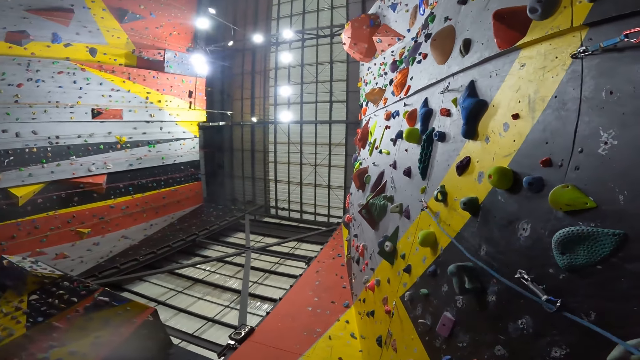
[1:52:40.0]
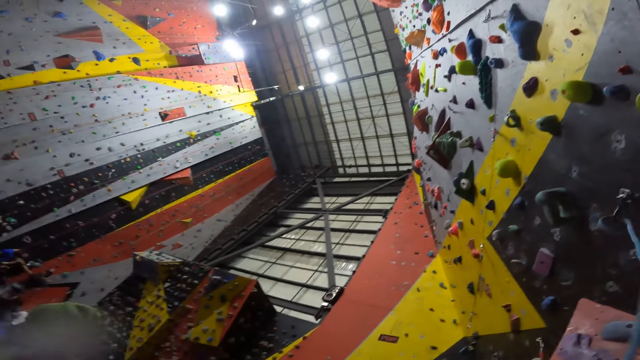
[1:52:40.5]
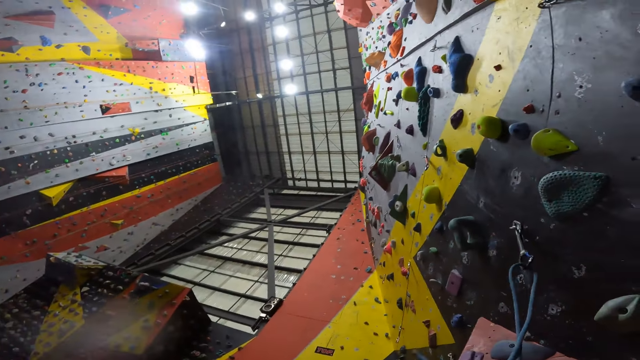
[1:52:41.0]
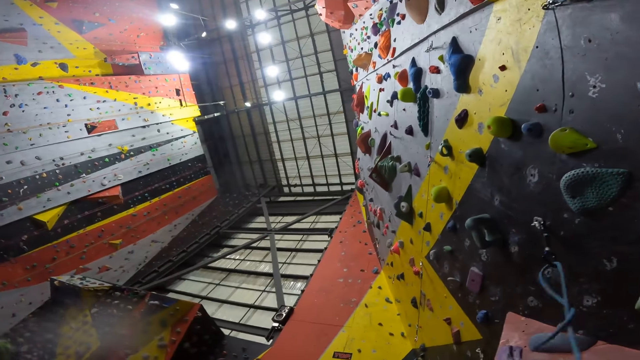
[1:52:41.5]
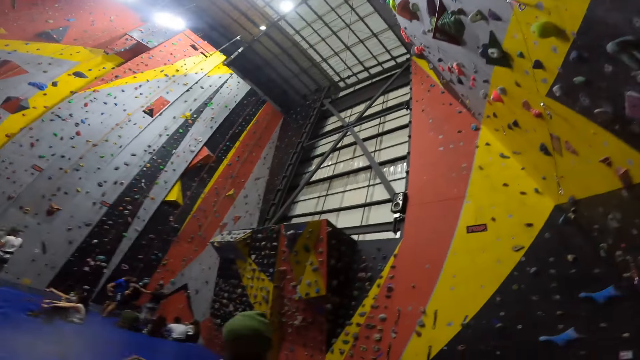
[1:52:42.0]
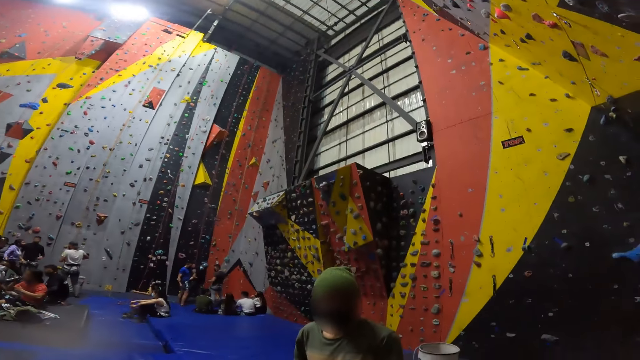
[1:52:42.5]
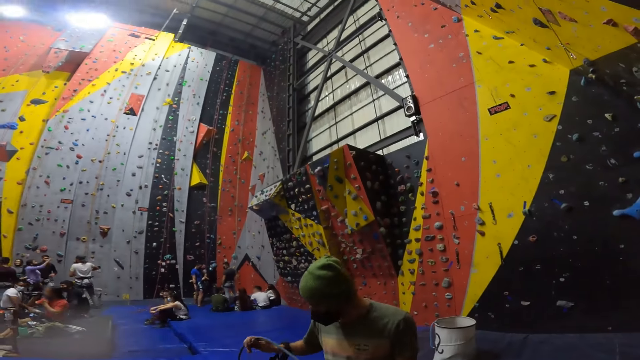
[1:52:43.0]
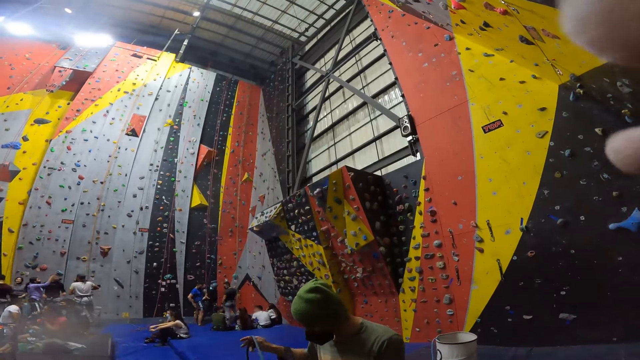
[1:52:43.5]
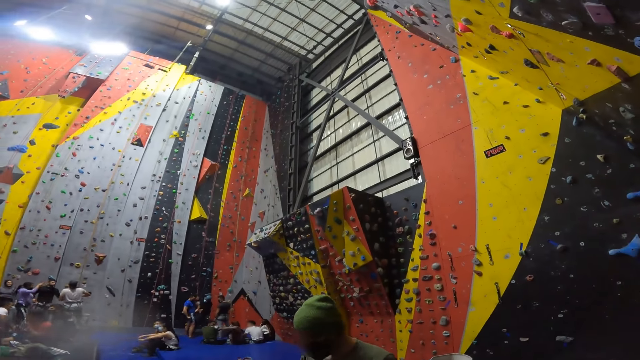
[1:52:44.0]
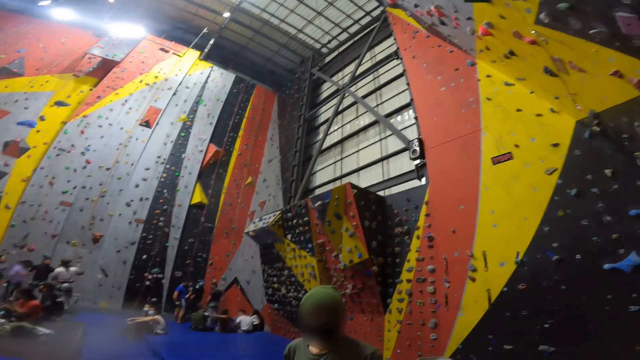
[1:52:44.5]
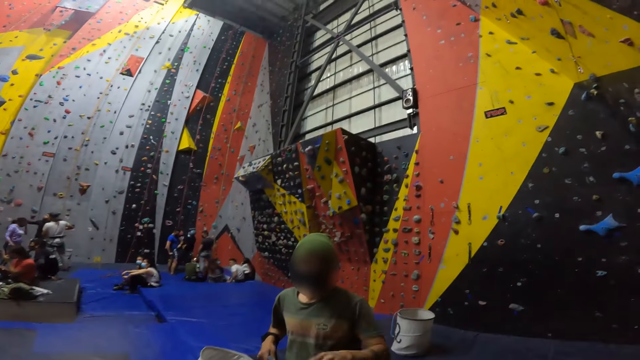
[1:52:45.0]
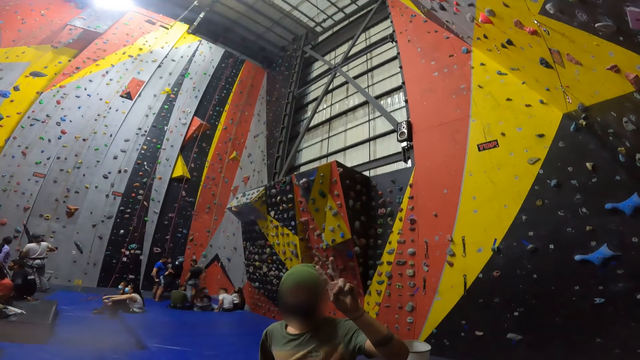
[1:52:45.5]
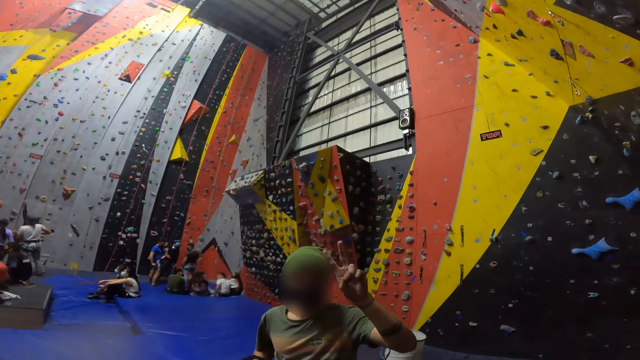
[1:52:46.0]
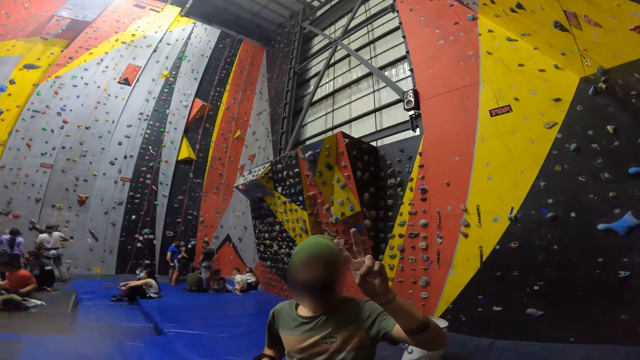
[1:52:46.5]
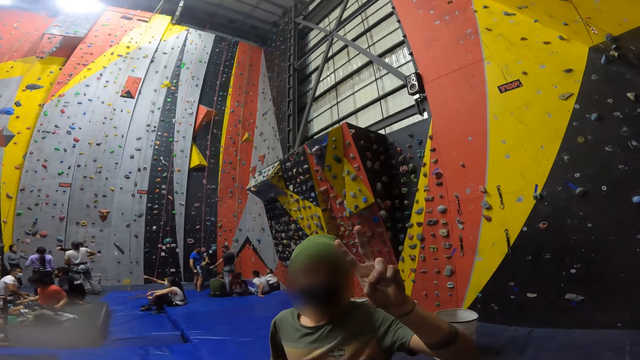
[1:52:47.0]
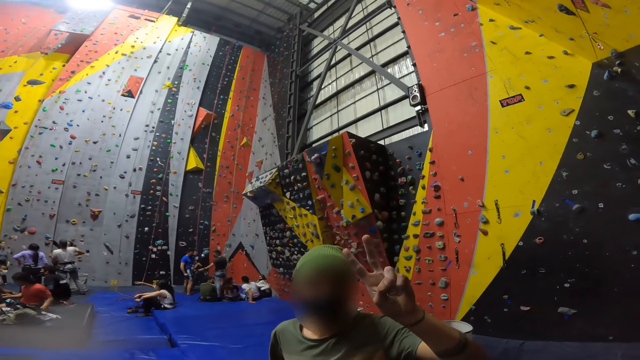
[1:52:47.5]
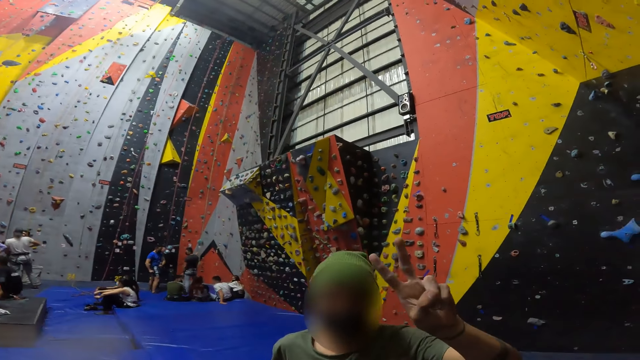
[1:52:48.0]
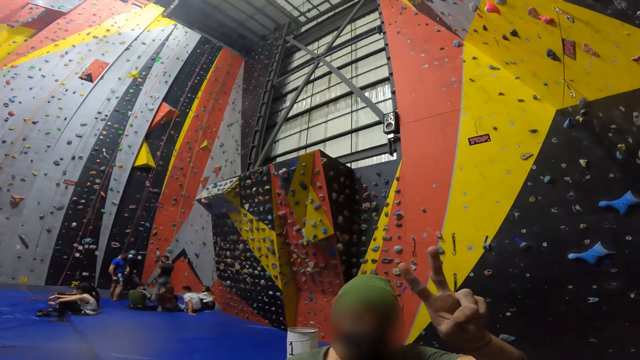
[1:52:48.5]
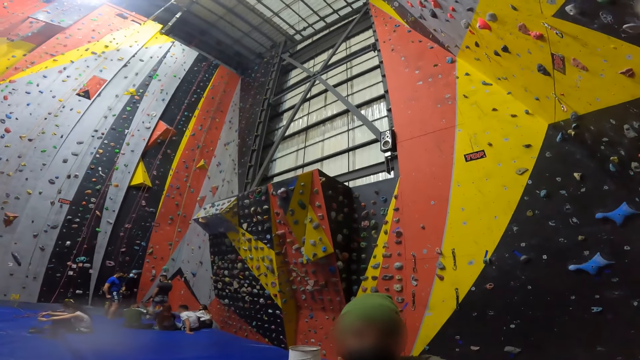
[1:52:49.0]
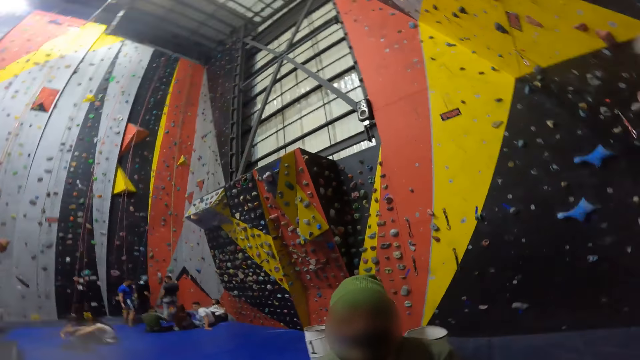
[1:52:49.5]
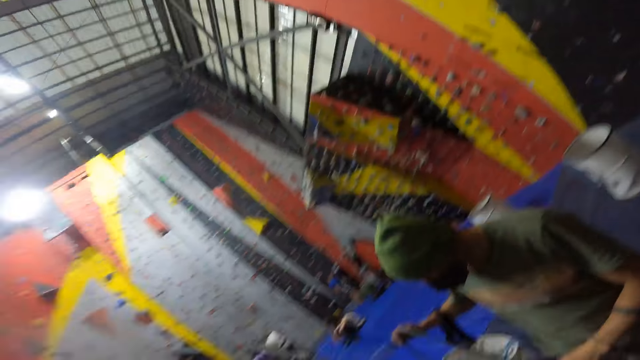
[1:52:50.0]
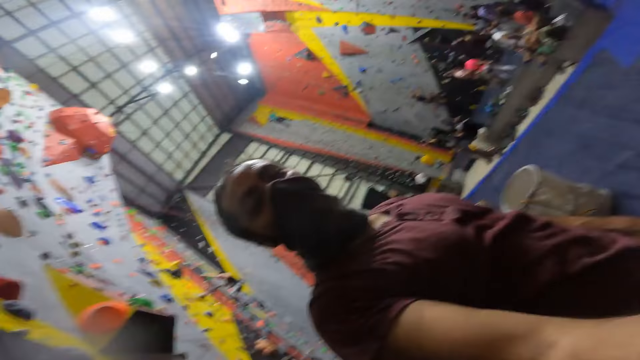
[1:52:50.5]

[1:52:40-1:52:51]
The camera wearer pulls the rope from boulder grades. They look at a person and lift the hand up. The person interacts with the camera wearer. The camera wearer looks at the person. They talk to the person. The person lifts his finger. The camera wearer turns around the room. They look around.
